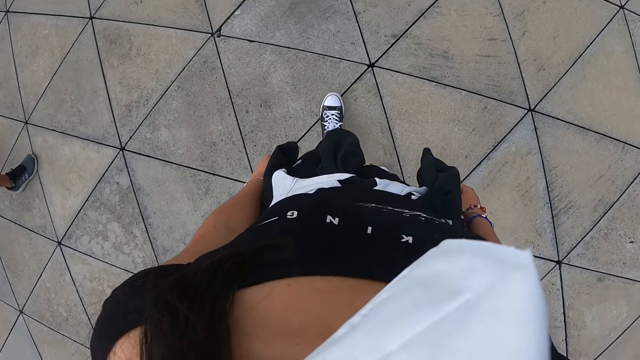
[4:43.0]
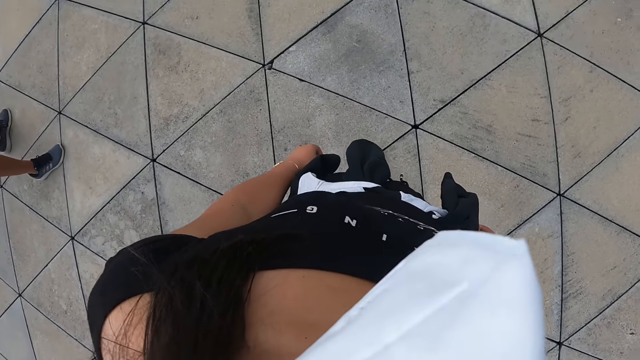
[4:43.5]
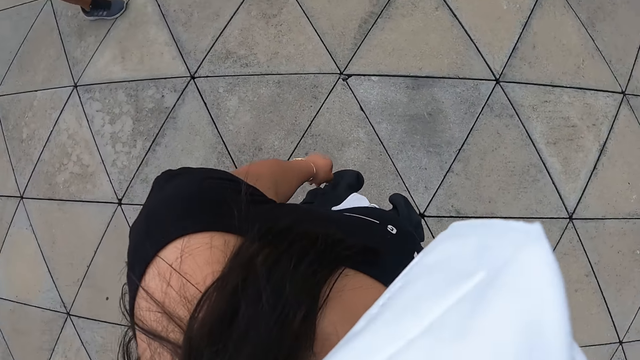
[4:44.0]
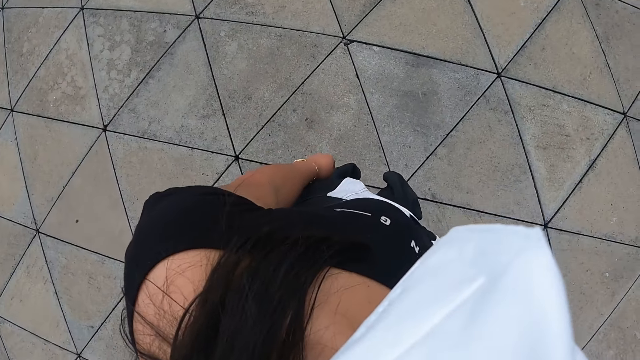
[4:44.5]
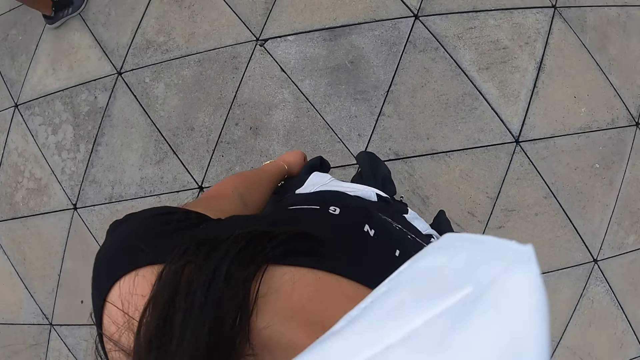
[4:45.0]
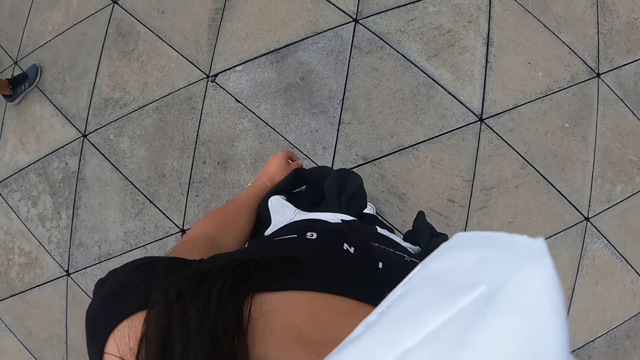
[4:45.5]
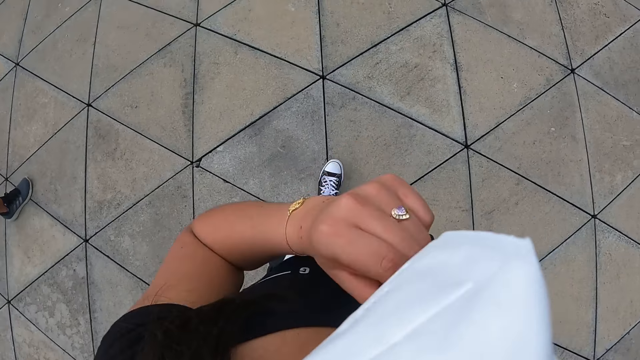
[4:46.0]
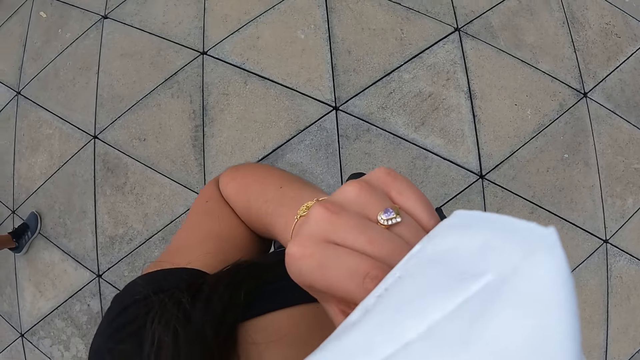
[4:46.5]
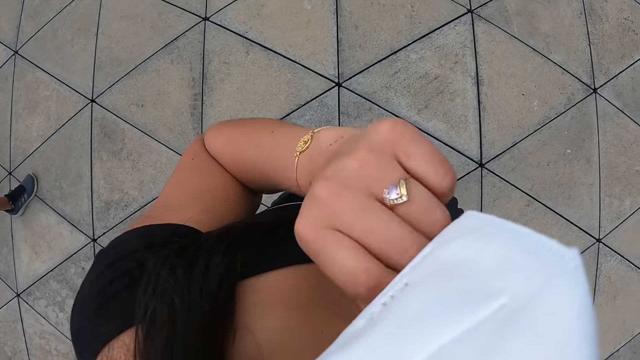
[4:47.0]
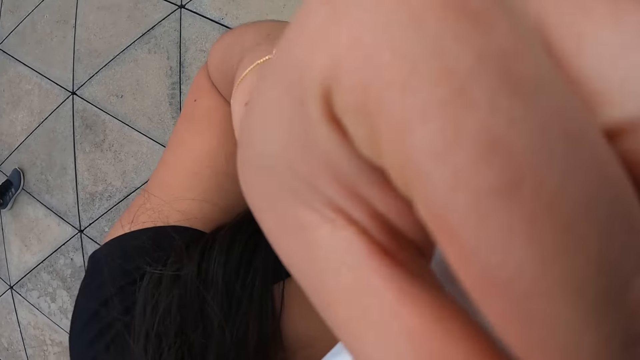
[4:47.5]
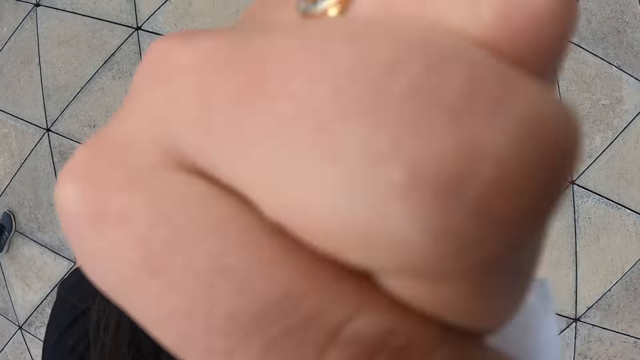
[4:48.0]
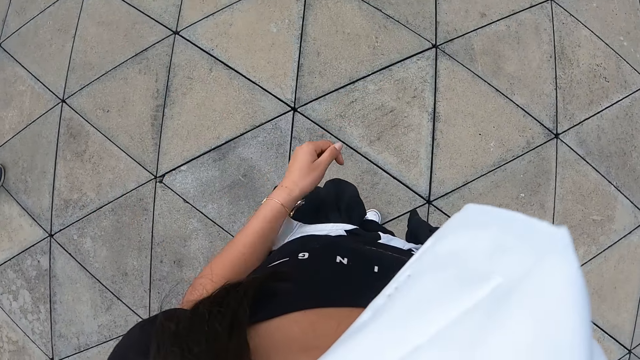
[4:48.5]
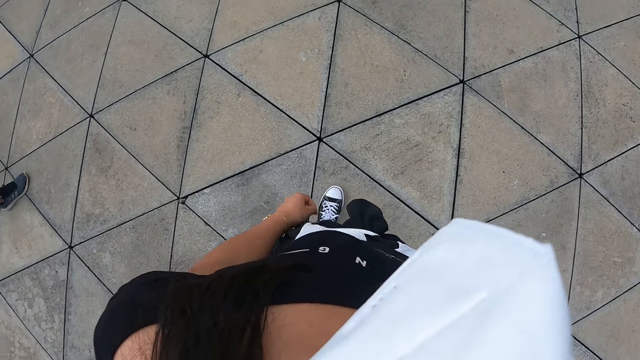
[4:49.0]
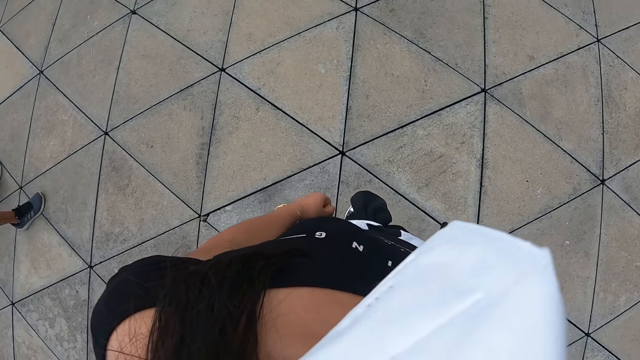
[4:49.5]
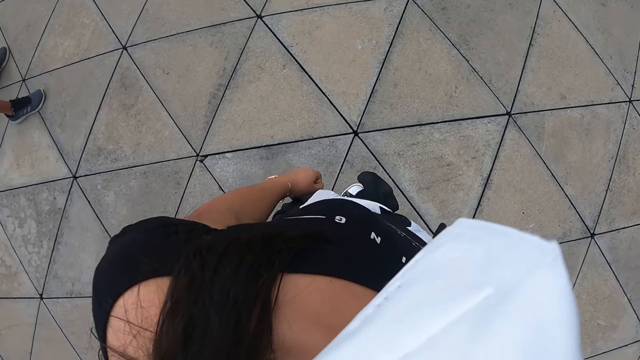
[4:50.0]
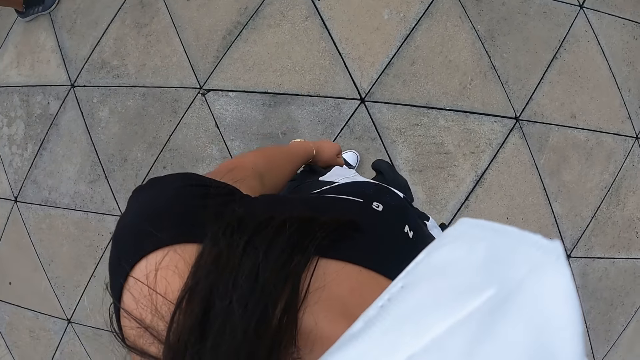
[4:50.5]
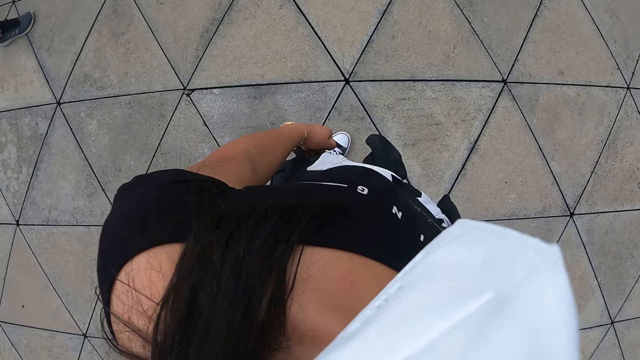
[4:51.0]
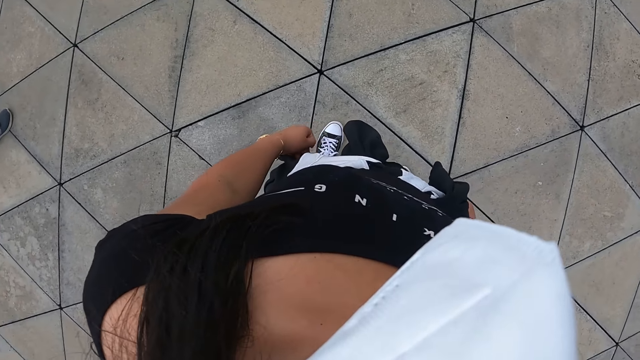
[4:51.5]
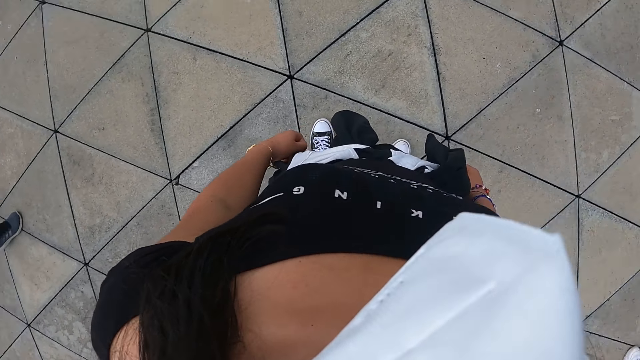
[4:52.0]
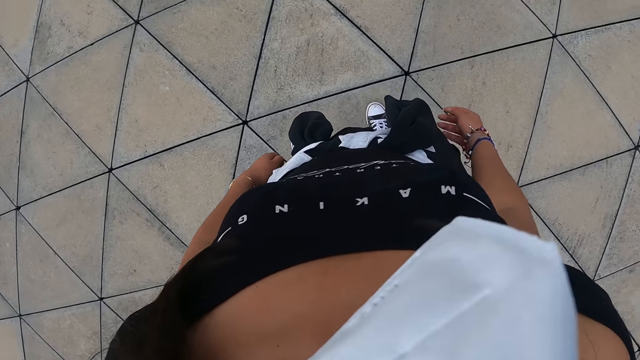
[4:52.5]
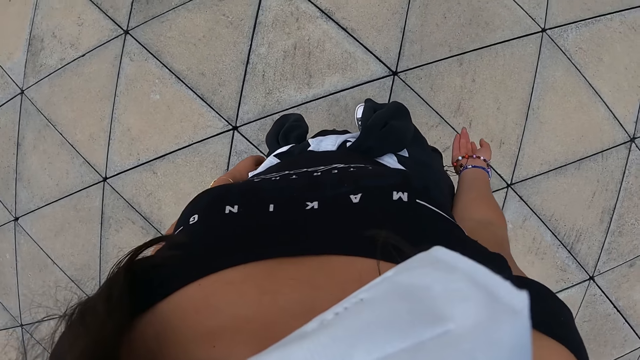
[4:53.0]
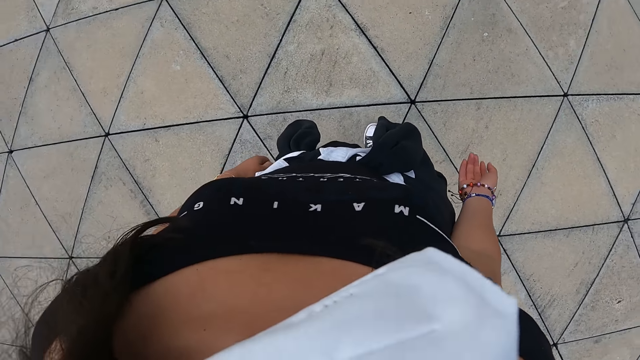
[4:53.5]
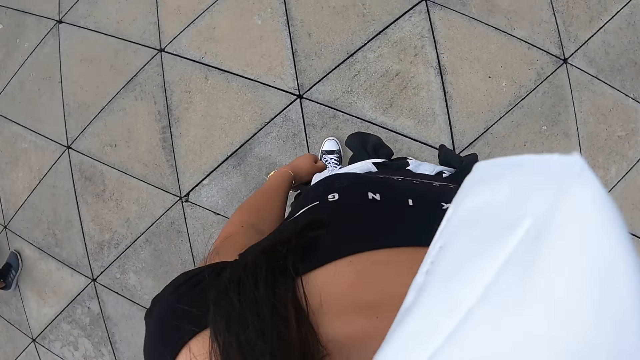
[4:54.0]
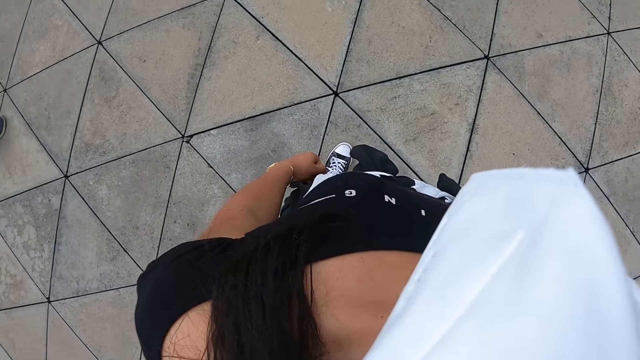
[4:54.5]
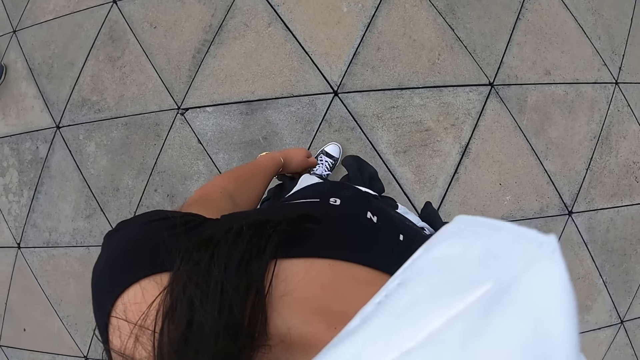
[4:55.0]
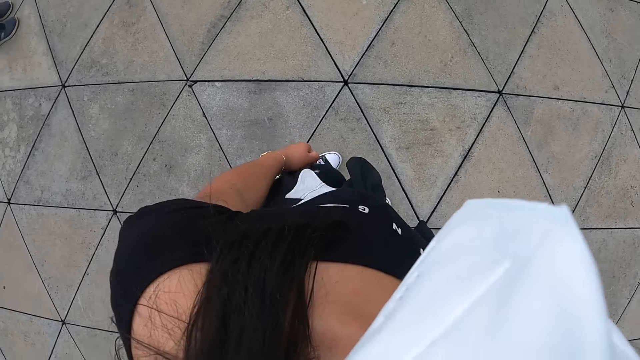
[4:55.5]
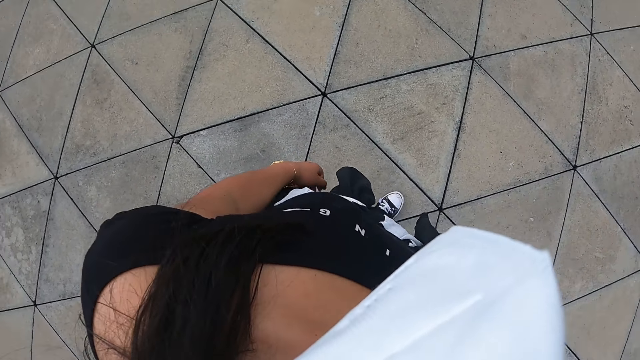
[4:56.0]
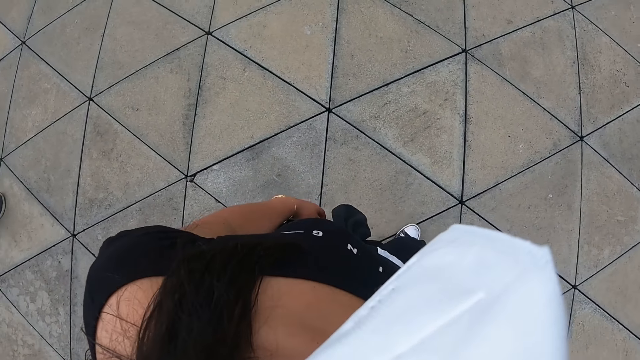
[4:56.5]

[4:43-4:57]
The camera wearer moves in front. She raises her left hand towards her face. She adjusts the face mask. She lowers her left hand. She looks around.

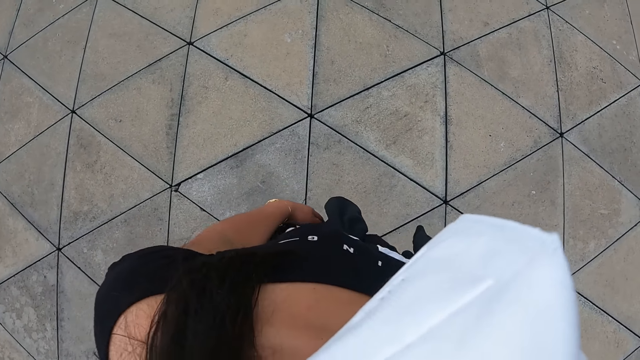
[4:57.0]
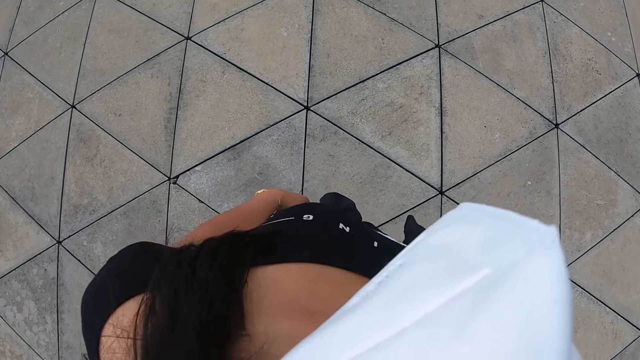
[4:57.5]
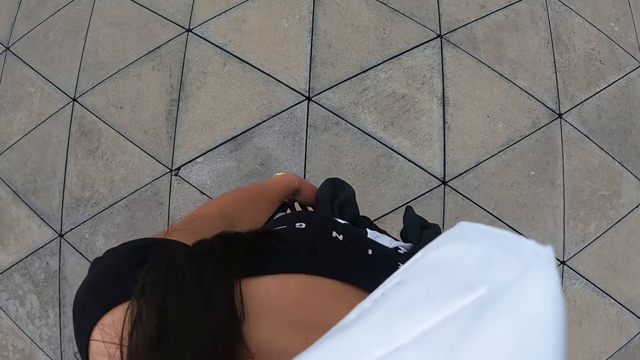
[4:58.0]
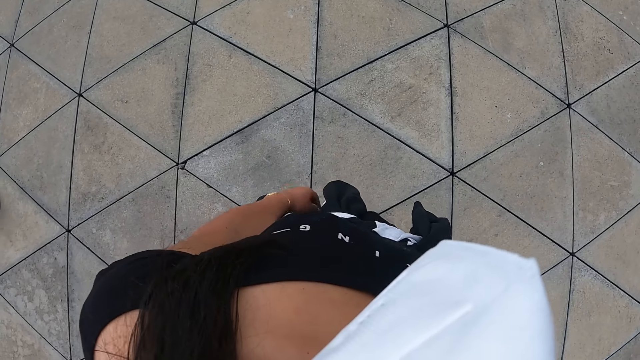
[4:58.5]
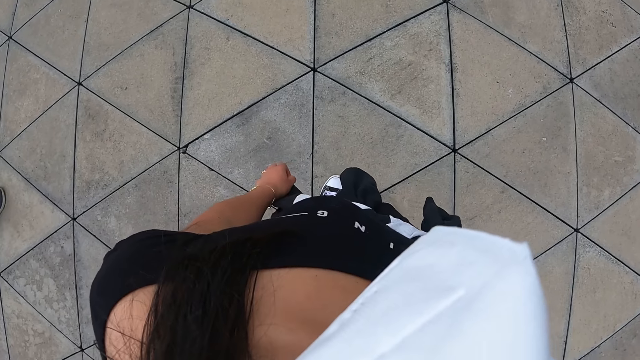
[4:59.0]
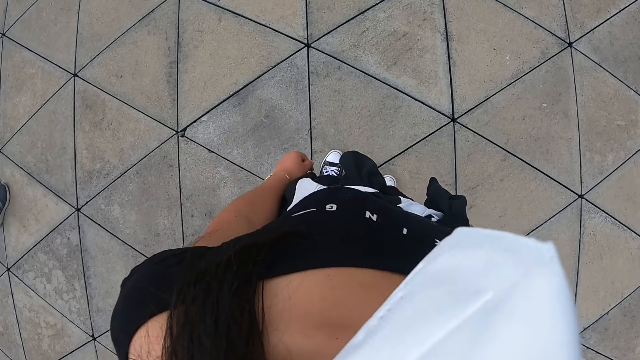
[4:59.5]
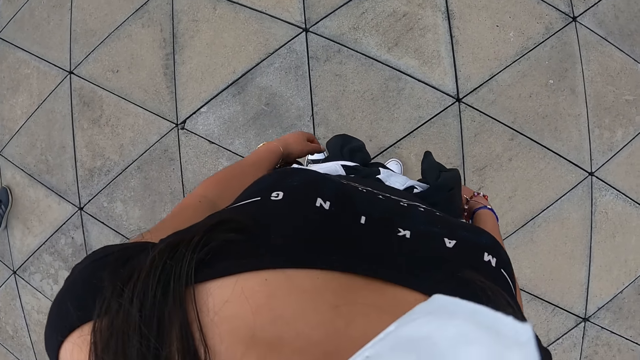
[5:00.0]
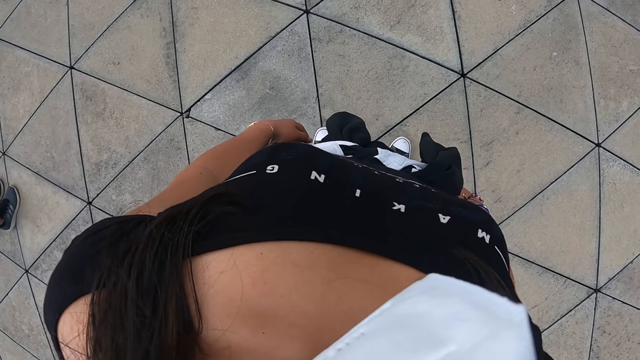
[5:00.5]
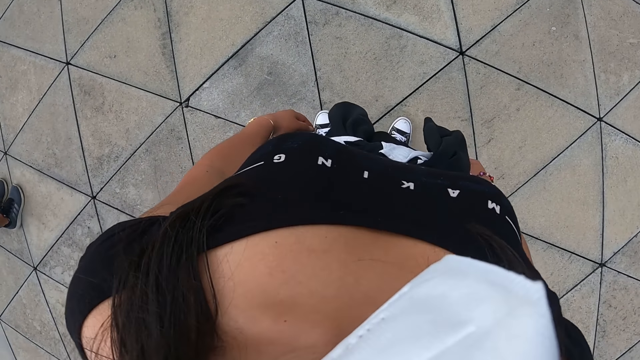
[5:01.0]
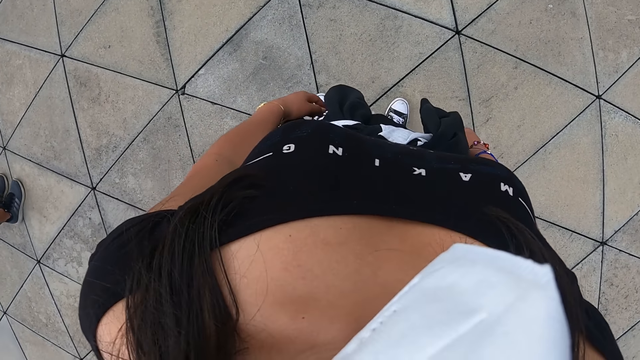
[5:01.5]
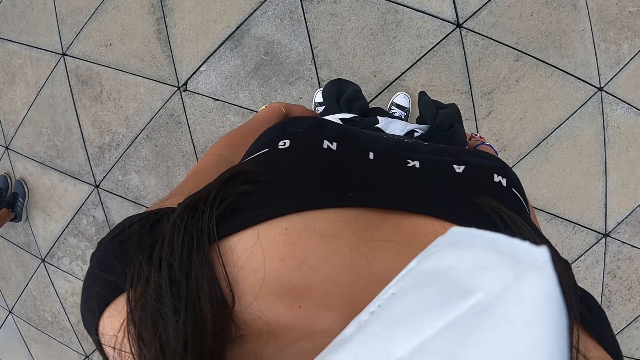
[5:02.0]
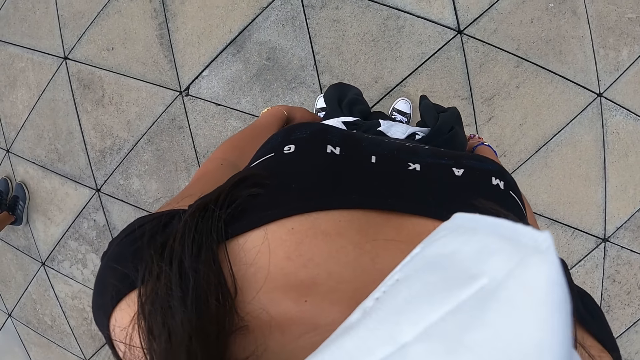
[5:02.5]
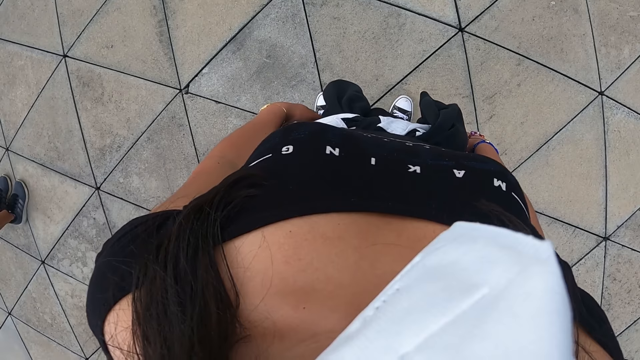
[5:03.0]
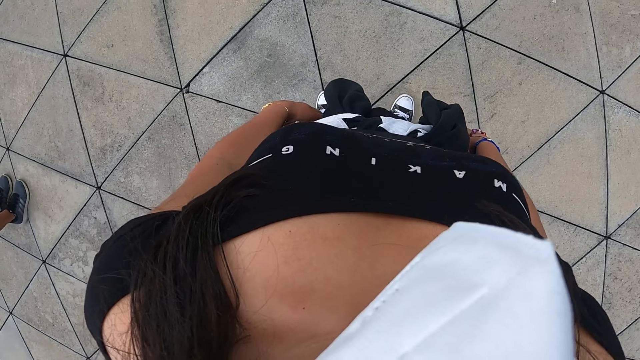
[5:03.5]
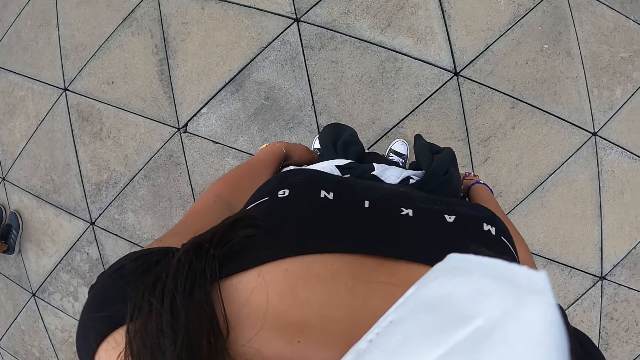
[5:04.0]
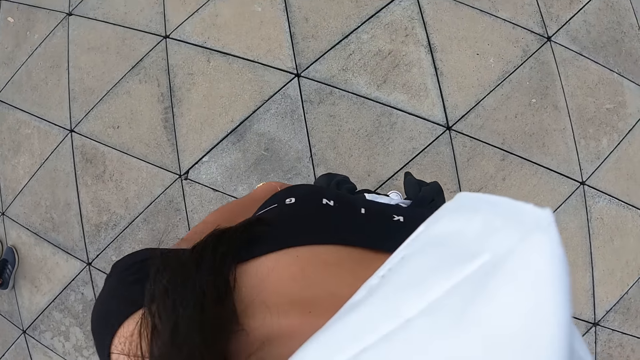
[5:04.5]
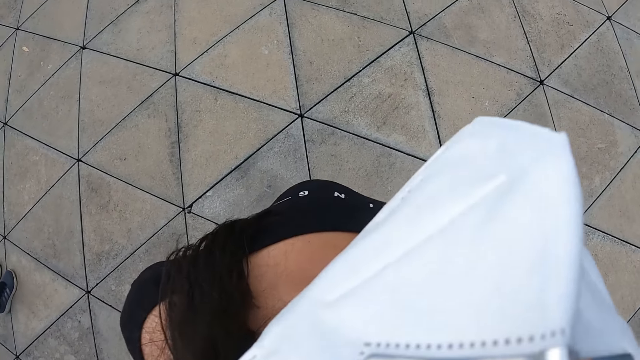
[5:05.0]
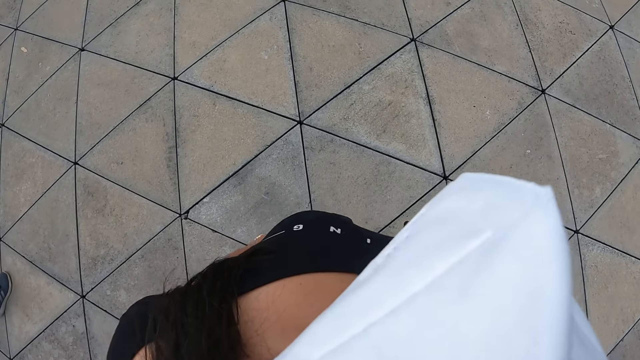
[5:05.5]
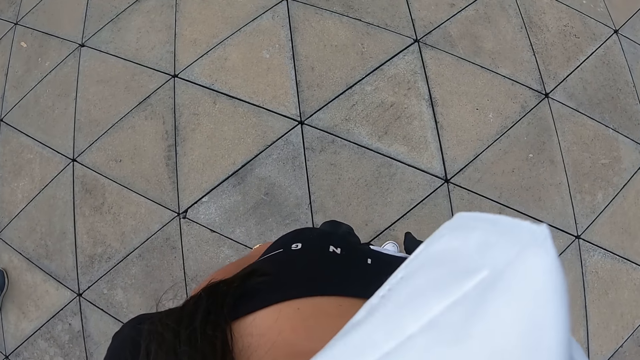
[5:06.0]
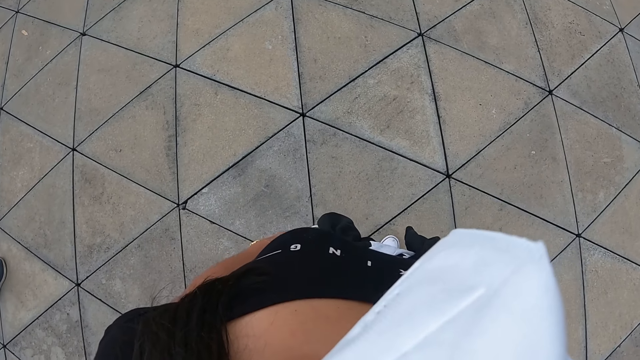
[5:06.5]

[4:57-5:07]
The camera wearer stands on the pavement.
